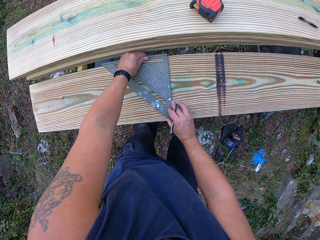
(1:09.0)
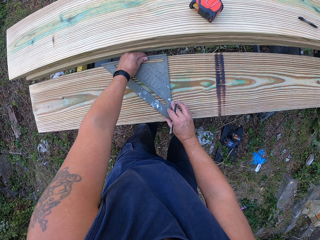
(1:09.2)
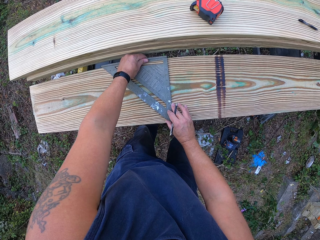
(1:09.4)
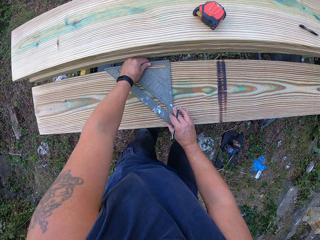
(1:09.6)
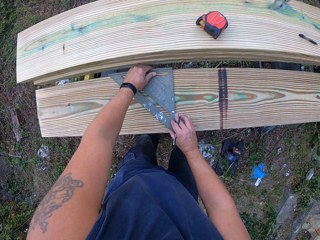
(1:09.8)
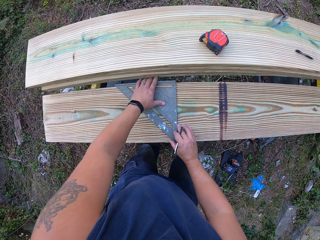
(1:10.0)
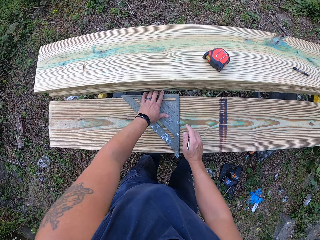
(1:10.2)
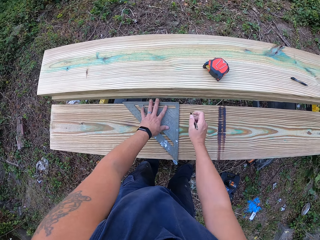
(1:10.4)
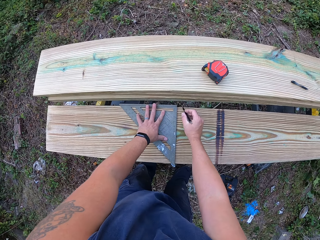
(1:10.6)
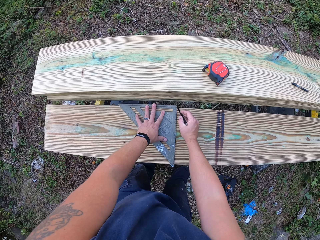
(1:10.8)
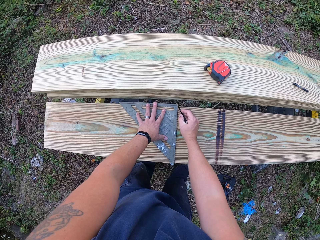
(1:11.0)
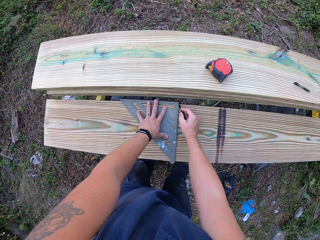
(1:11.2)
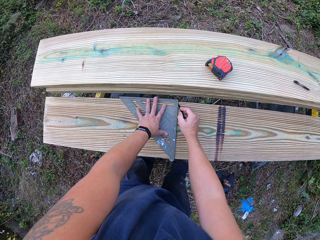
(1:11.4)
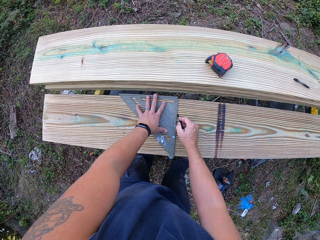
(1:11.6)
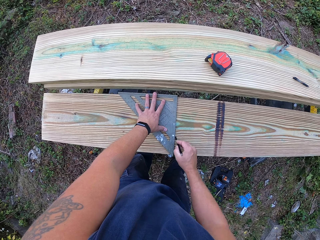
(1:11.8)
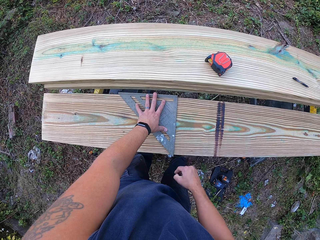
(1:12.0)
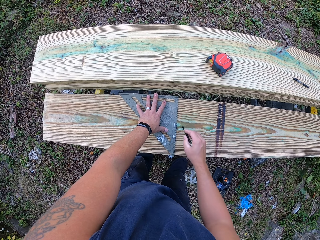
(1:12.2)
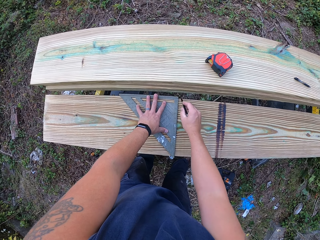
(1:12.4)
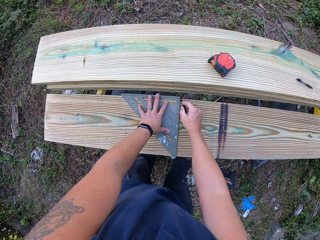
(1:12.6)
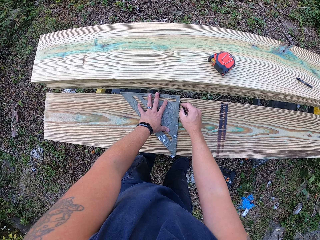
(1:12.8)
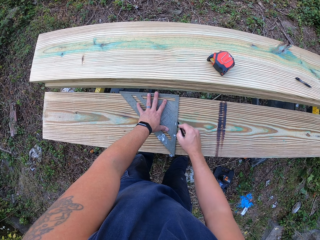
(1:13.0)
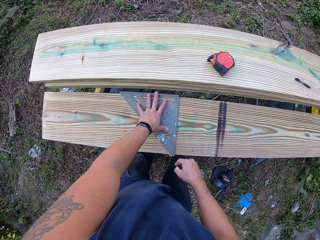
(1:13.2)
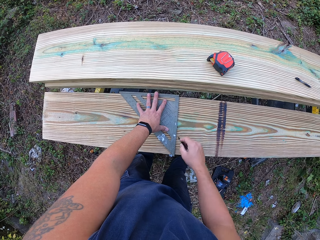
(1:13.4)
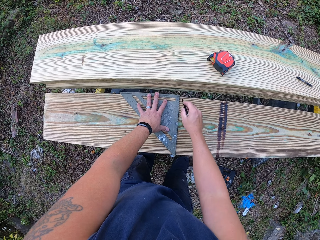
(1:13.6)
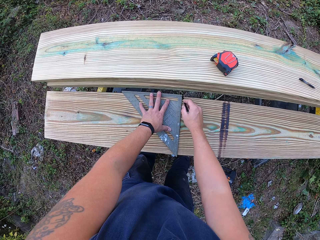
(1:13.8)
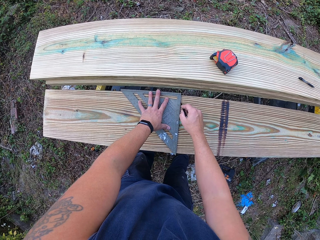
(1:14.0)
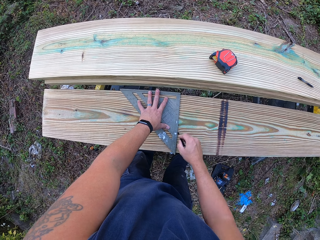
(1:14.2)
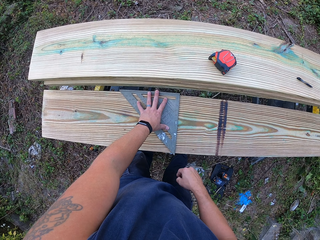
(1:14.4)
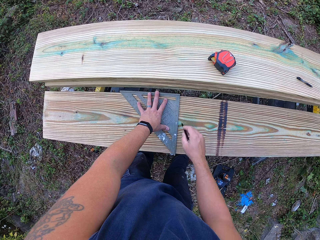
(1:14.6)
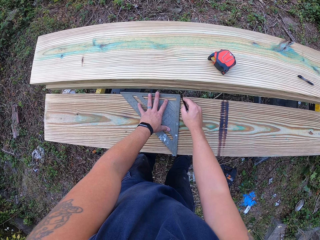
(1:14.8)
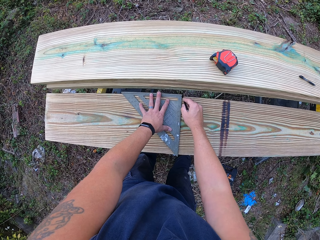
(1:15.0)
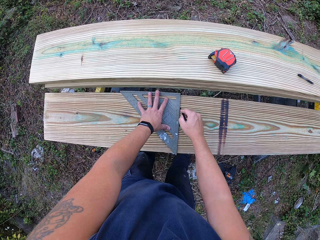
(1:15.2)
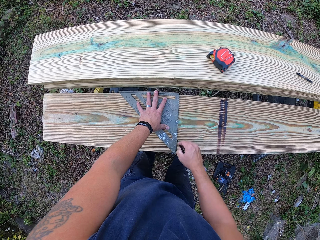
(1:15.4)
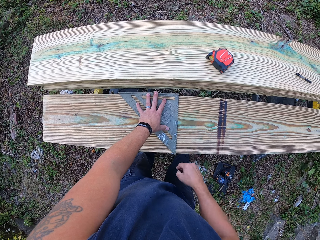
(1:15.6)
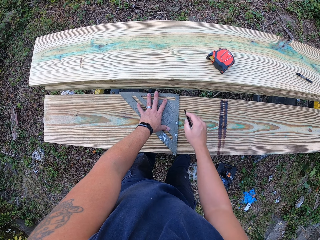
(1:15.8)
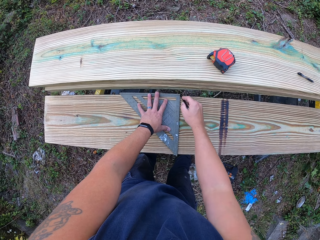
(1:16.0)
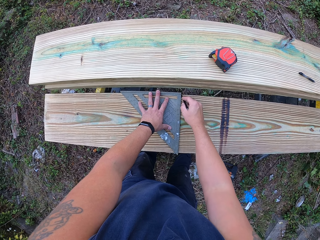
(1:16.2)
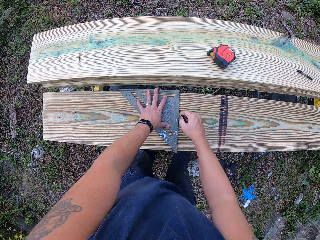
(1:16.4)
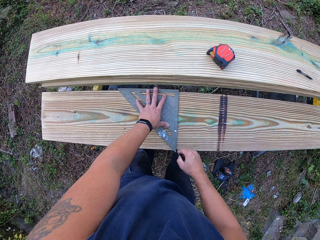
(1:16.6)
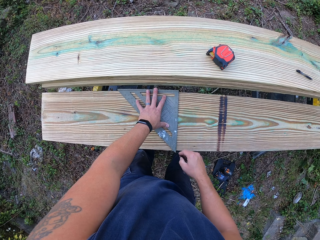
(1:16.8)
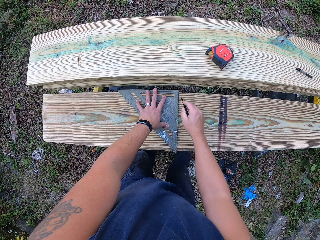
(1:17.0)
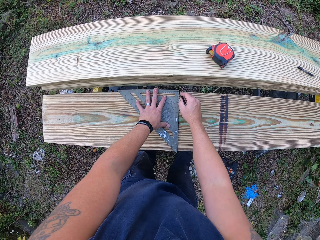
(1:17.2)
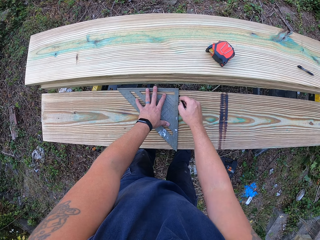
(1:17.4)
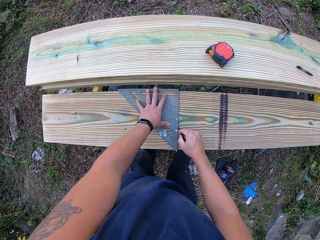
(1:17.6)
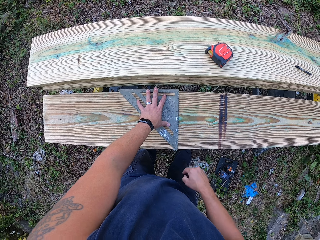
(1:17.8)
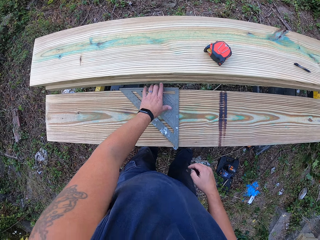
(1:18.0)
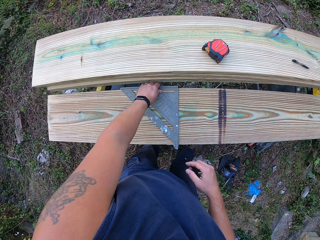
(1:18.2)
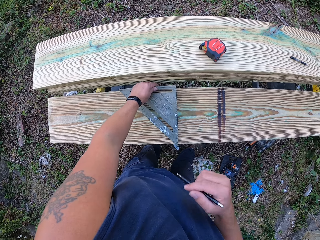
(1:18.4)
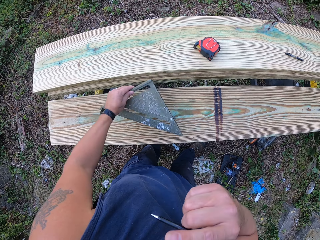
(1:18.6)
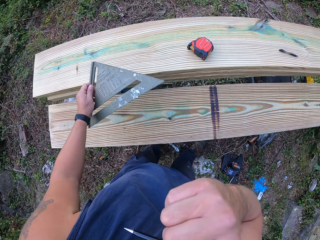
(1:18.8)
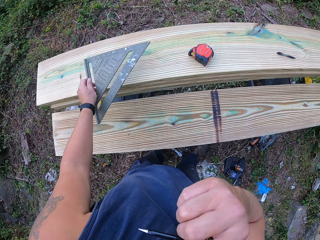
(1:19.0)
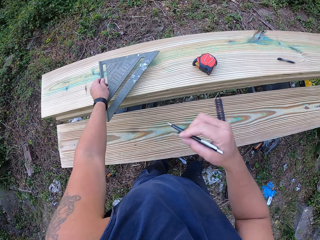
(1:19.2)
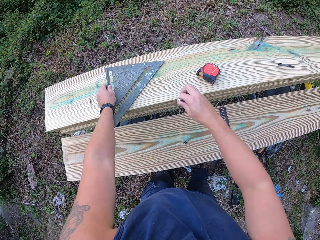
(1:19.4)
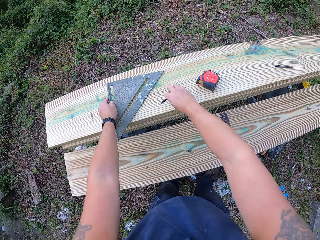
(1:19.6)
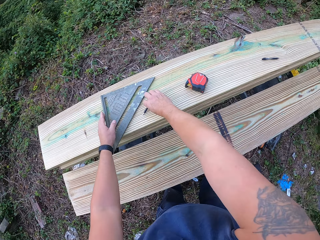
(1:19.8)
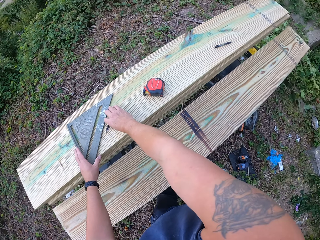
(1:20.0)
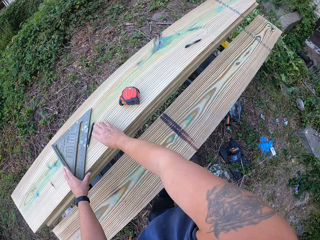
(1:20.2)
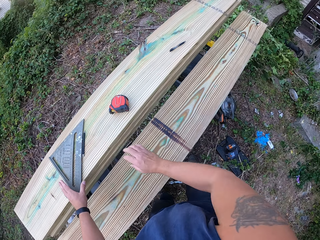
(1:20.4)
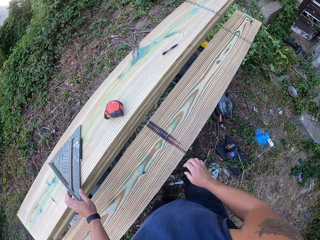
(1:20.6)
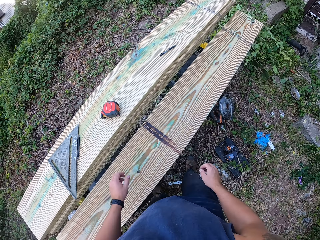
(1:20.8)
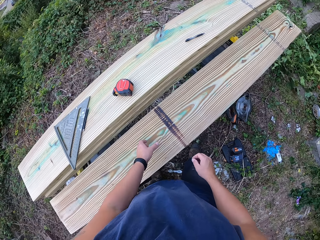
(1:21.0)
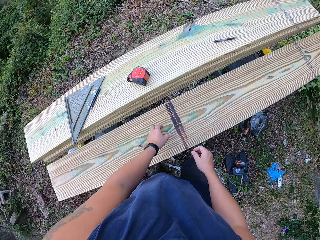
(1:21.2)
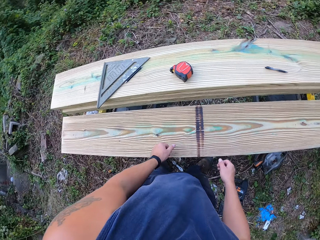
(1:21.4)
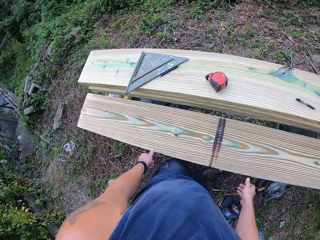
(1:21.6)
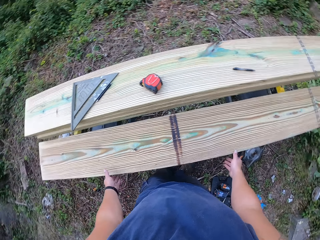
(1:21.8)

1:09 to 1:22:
The camera wearer marks the first plank of wood with the pencil in his right hand and the set square. He lifts the pencil from the first plank of wood with his left hand. He lifts the set square from the first plank of wood with his left hand. He touches his face with his right hand. He places the set square on the second plank of wood with his right hand. He places the pencil on the second plank of wood with his right hand.

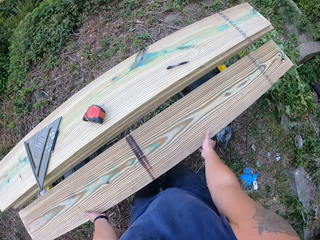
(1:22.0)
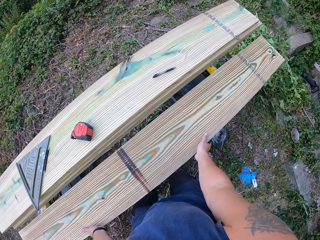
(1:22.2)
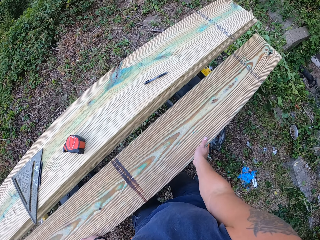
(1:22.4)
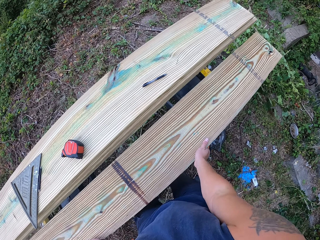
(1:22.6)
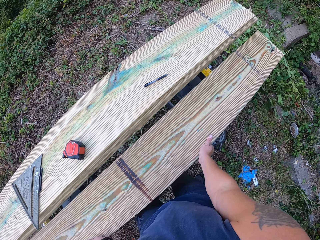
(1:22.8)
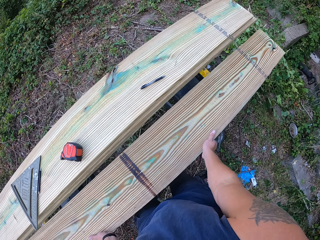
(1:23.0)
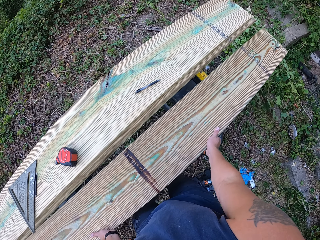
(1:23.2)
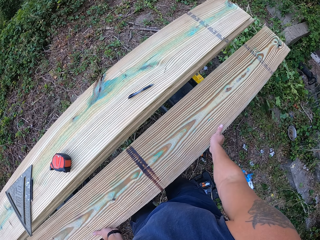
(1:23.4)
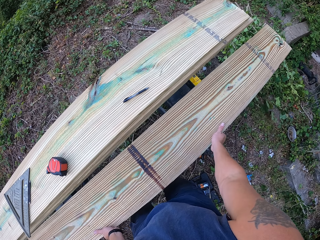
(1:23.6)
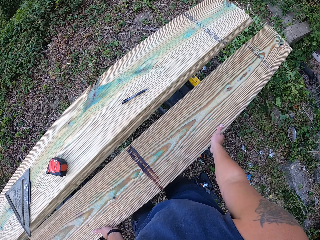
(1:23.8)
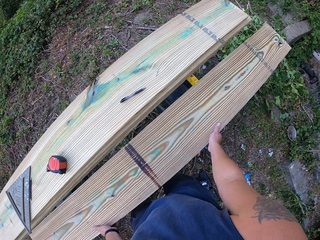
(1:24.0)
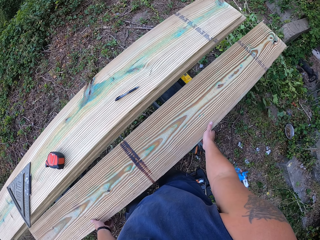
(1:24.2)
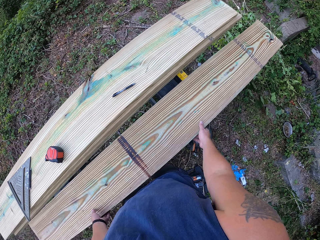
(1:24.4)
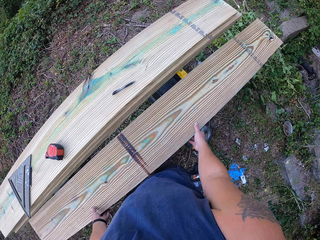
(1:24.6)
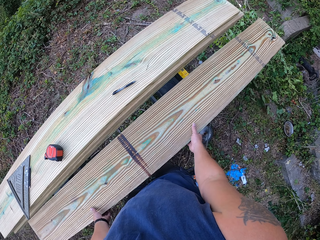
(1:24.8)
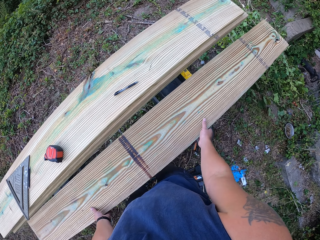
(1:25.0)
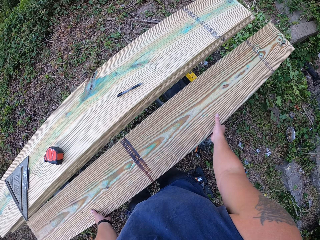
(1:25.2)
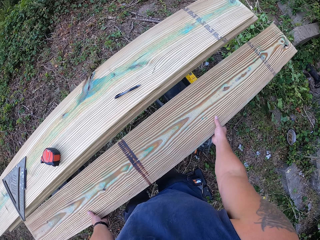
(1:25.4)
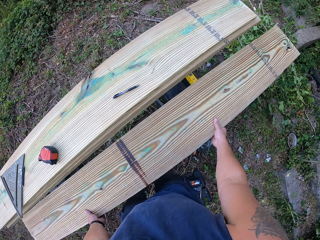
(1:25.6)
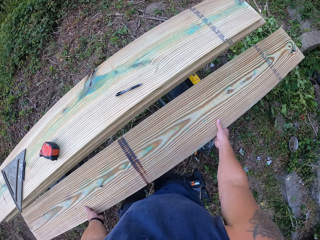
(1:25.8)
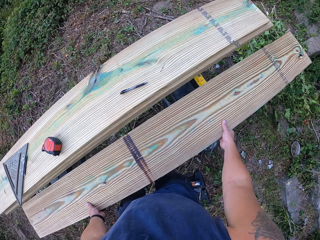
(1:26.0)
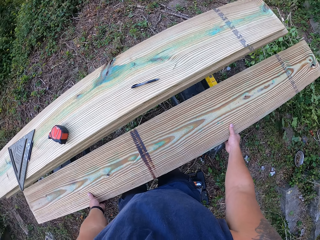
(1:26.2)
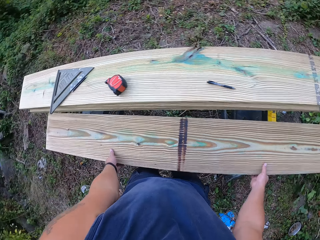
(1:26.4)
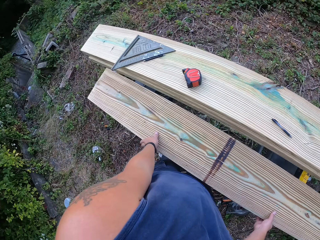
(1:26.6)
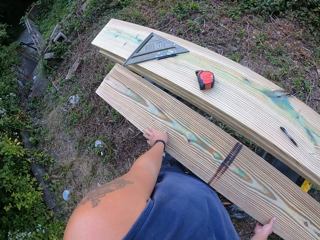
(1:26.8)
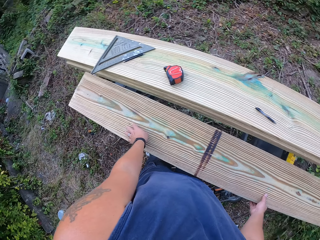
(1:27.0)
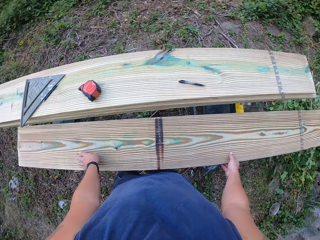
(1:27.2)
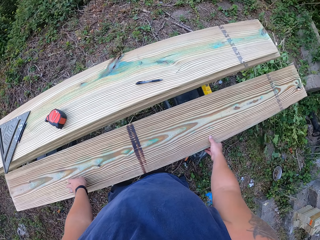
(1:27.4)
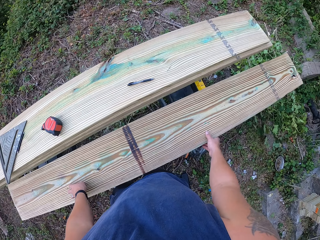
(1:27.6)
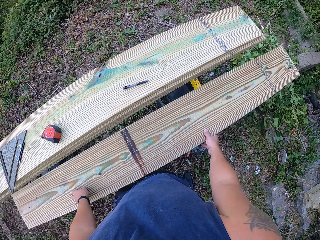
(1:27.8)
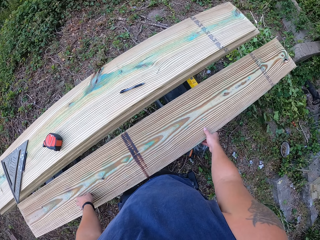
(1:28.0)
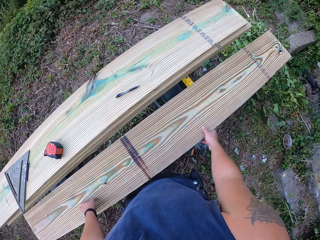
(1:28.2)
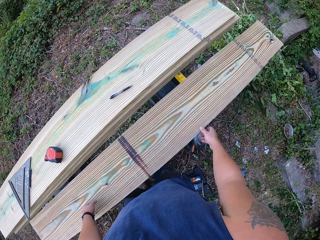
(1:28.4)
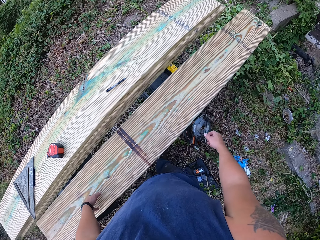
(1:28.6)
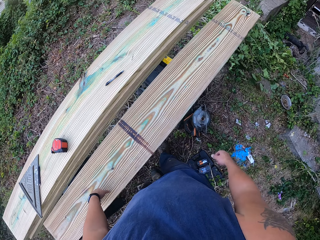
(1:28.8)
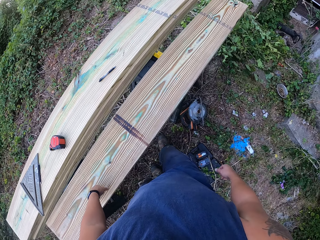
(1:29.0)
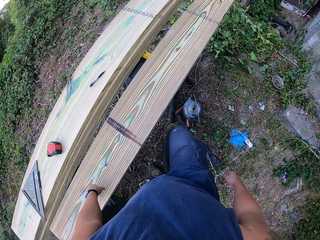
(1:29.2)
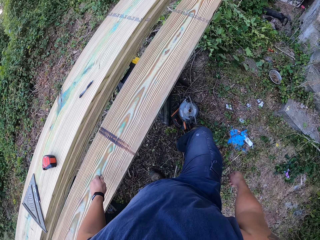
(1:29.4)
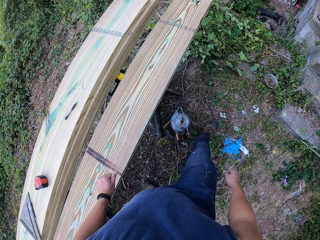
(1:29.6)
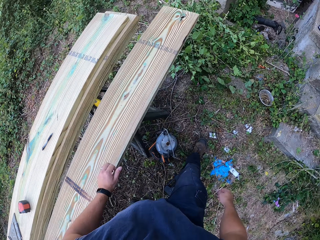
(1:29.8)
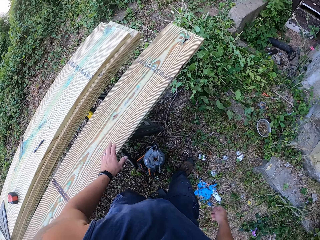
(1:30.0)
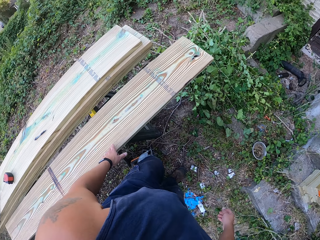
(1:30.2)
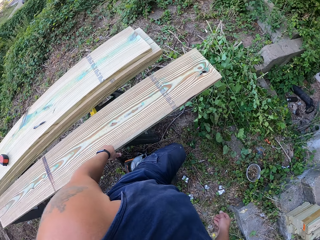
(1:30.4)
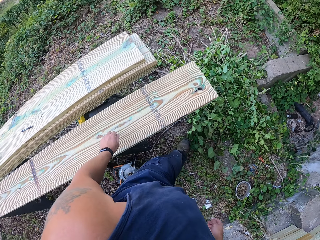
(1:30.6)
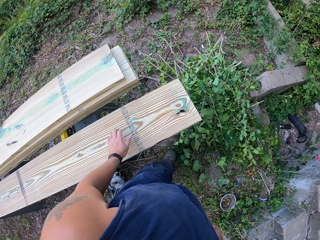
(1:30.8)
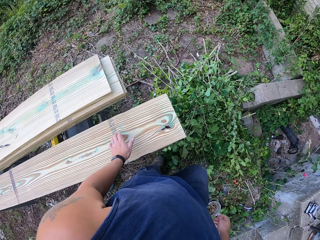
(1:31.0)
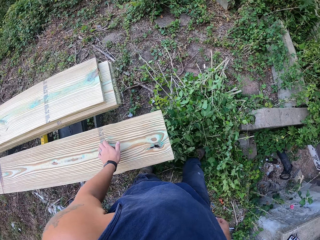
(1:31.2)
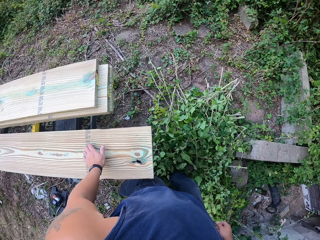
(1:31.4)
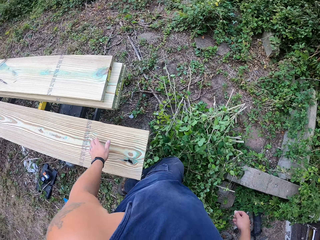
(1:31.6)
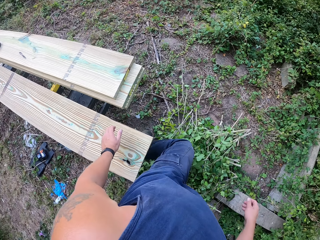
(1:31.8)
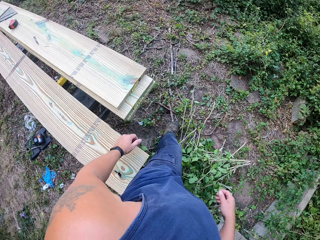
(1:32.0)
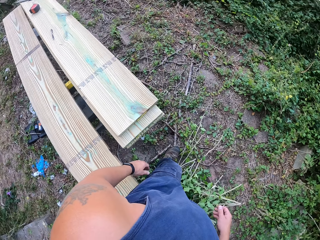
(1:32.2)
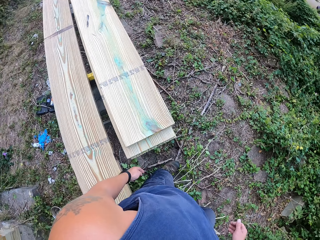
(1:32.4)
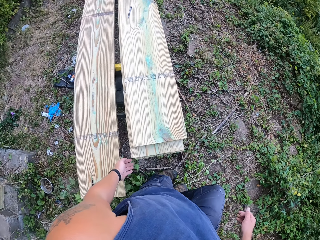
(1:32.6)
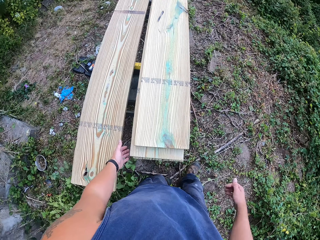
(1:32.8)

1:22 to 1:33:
The camera wearer moves the first plank of wood on the lift with both of his hands.
